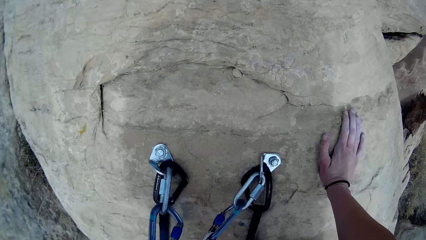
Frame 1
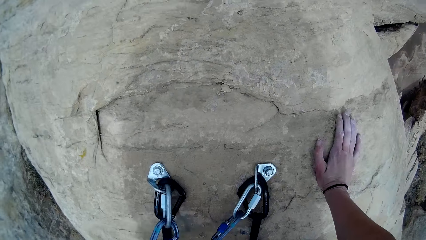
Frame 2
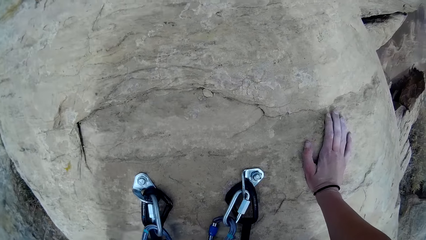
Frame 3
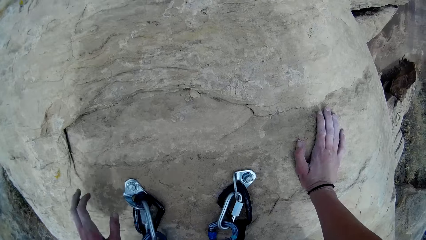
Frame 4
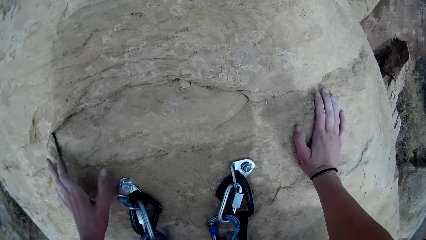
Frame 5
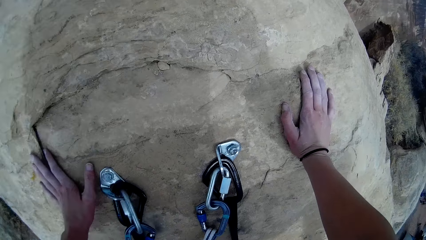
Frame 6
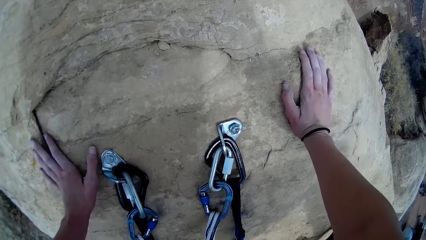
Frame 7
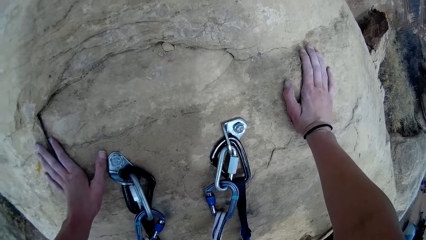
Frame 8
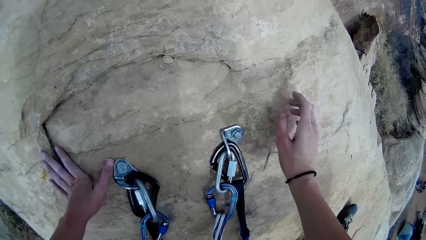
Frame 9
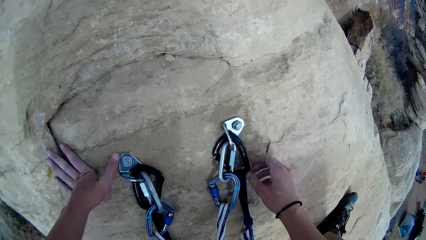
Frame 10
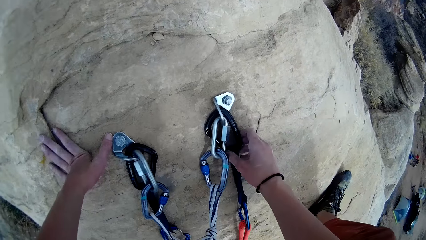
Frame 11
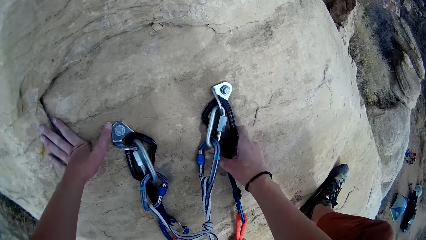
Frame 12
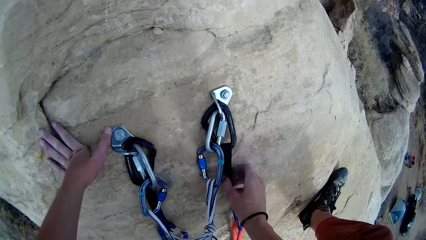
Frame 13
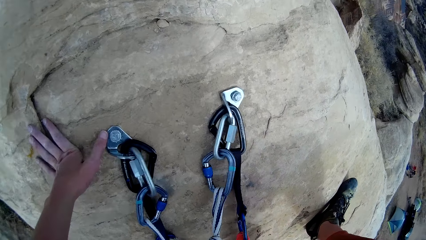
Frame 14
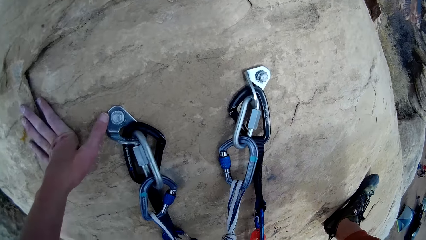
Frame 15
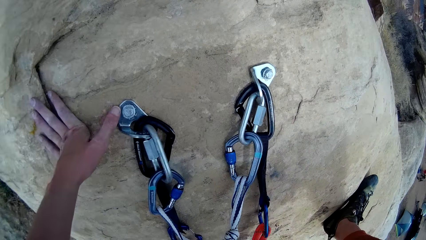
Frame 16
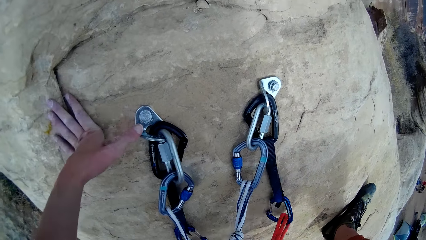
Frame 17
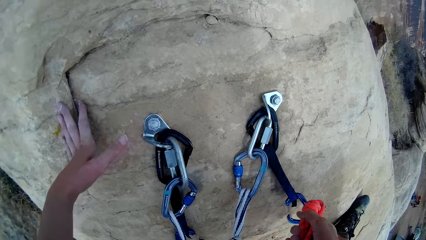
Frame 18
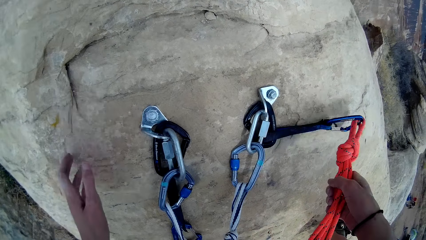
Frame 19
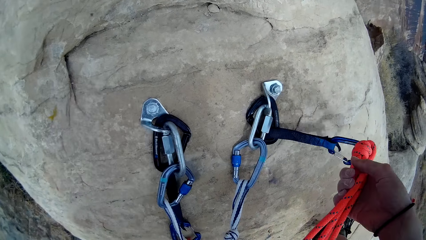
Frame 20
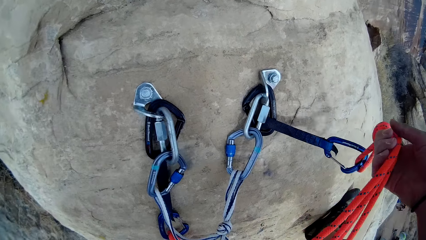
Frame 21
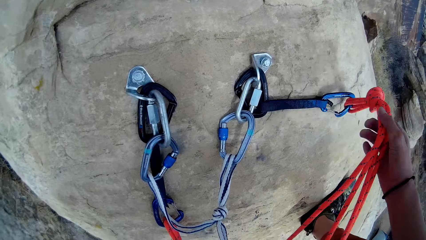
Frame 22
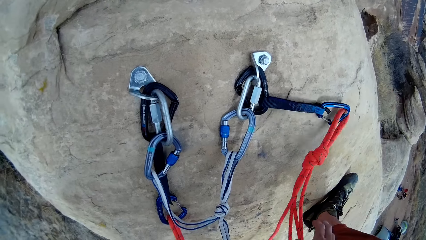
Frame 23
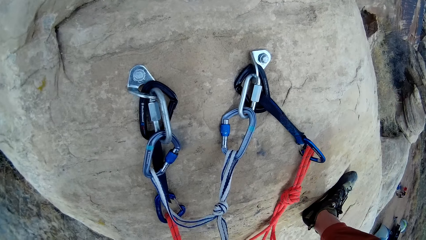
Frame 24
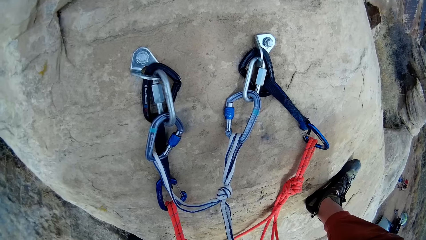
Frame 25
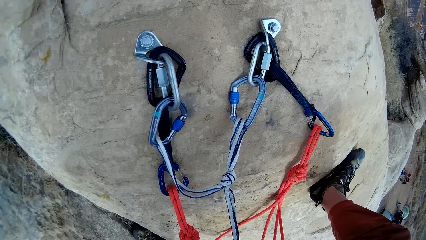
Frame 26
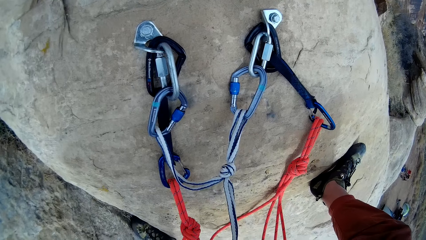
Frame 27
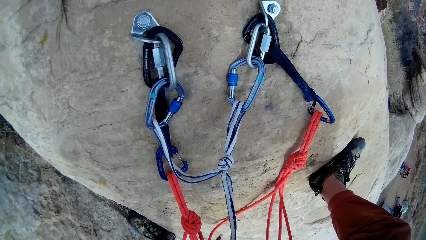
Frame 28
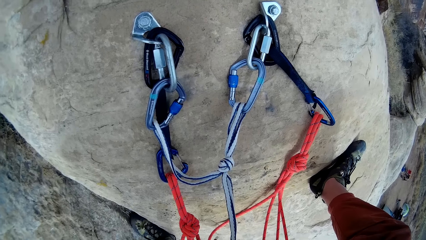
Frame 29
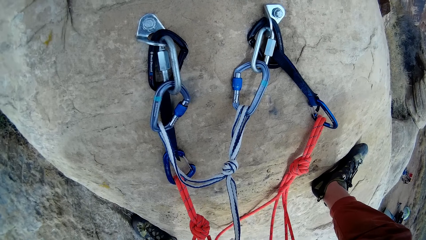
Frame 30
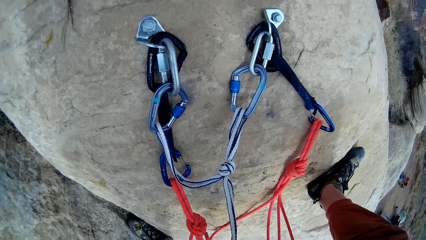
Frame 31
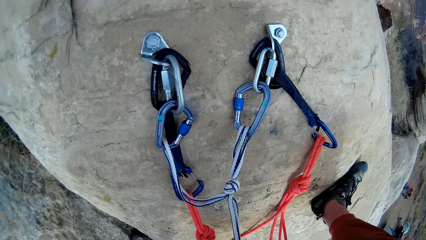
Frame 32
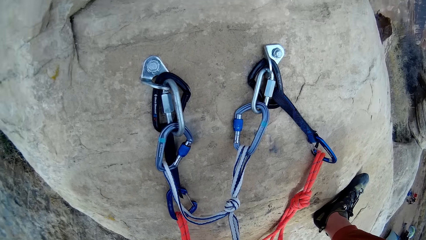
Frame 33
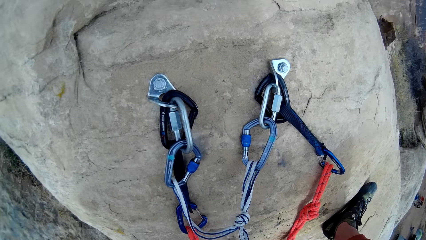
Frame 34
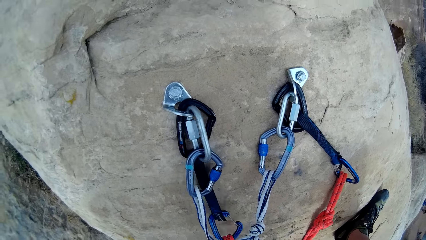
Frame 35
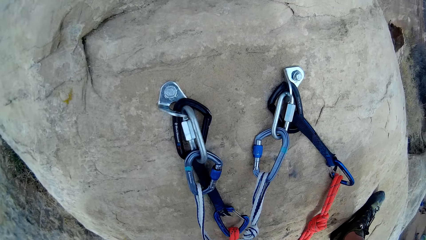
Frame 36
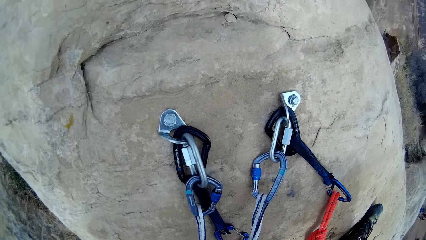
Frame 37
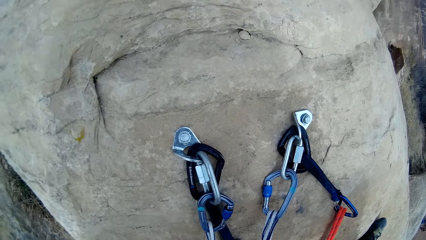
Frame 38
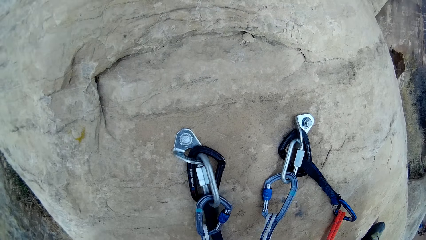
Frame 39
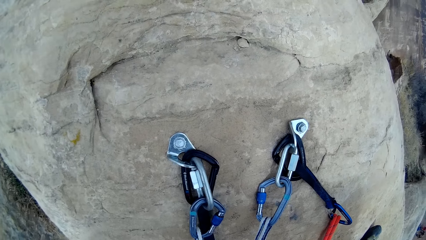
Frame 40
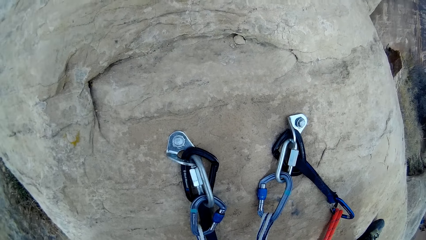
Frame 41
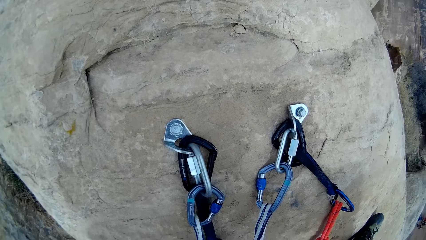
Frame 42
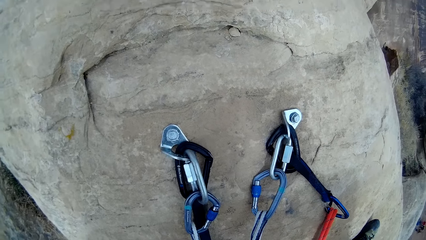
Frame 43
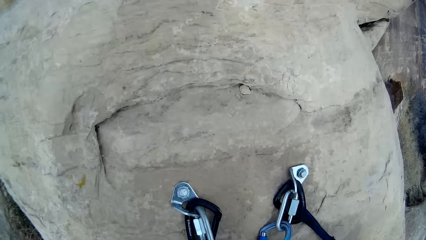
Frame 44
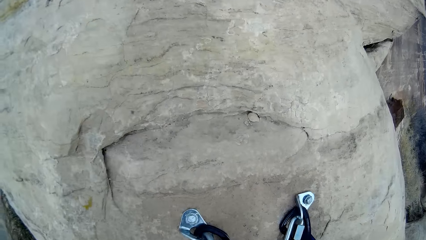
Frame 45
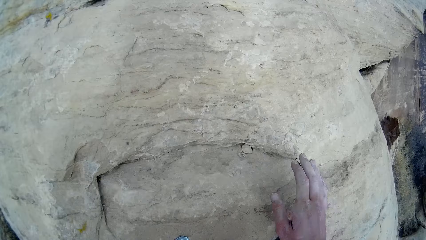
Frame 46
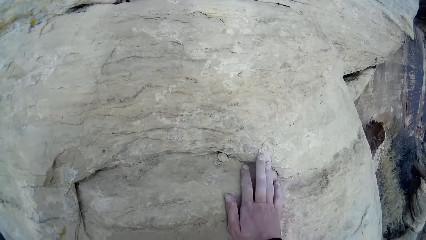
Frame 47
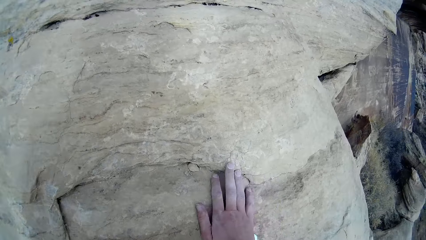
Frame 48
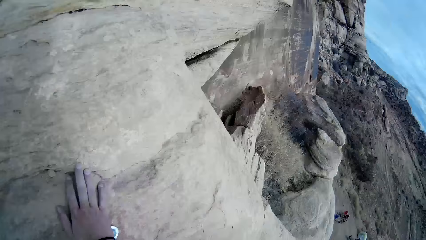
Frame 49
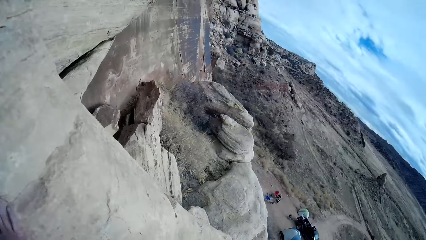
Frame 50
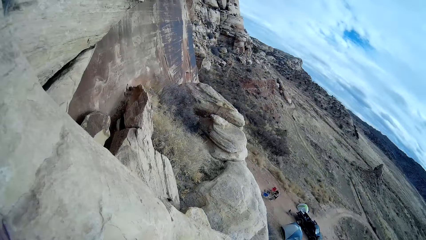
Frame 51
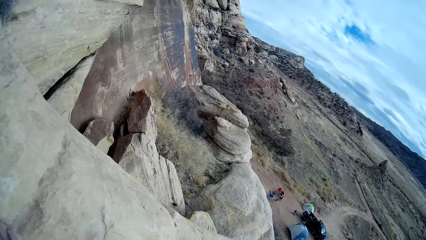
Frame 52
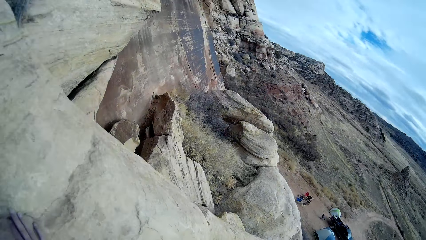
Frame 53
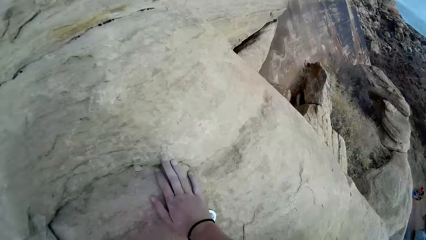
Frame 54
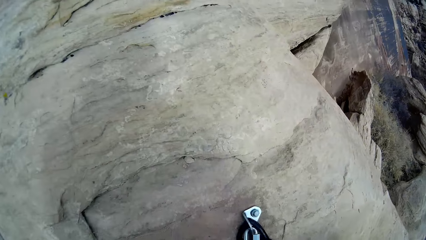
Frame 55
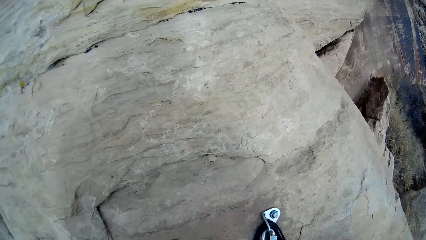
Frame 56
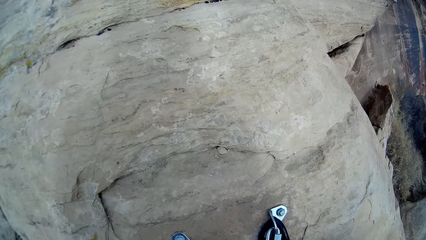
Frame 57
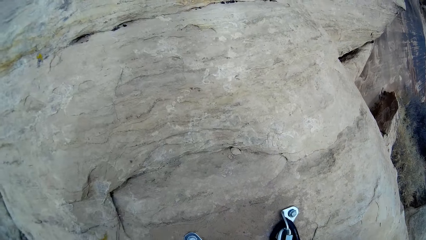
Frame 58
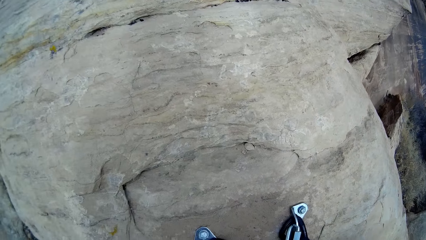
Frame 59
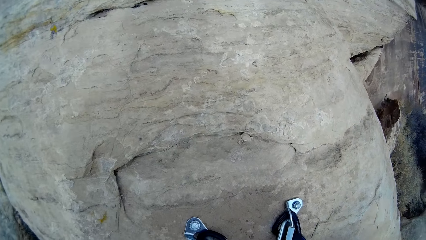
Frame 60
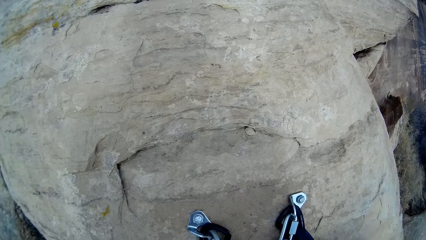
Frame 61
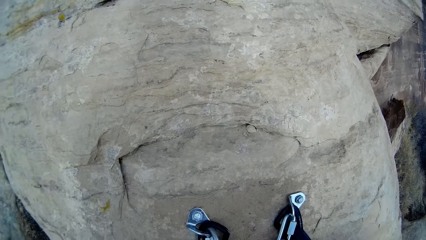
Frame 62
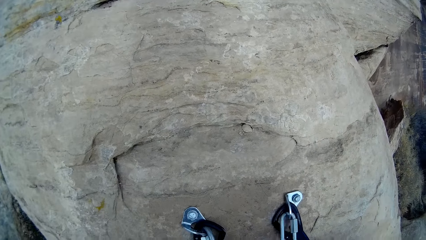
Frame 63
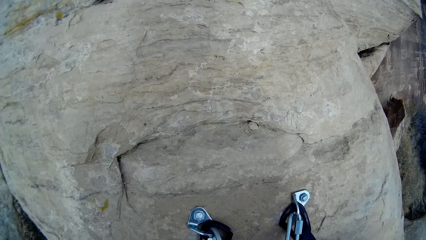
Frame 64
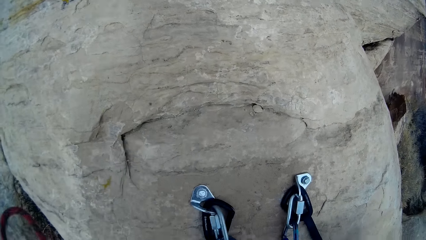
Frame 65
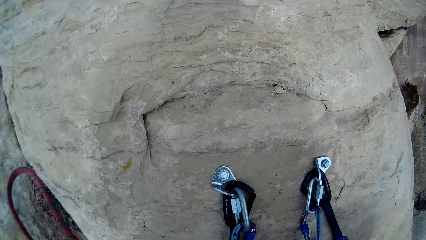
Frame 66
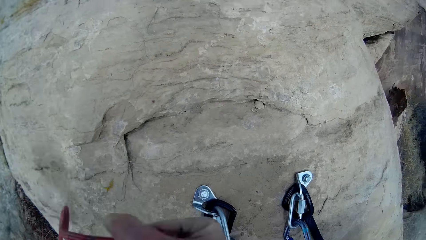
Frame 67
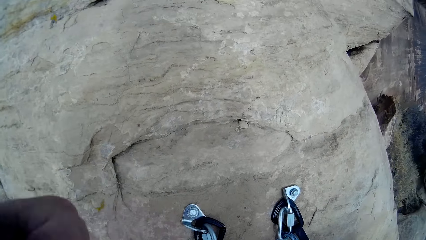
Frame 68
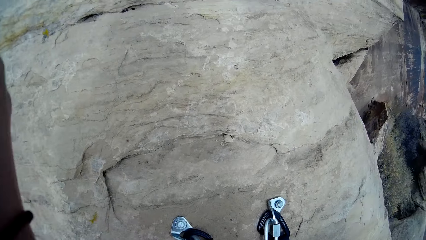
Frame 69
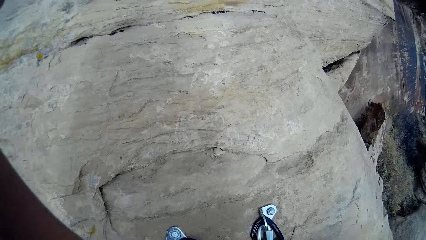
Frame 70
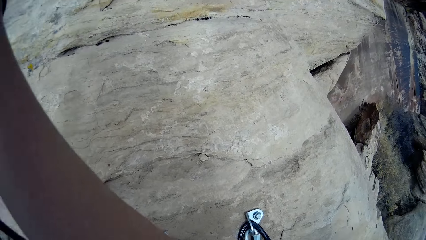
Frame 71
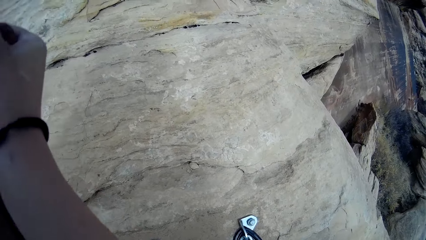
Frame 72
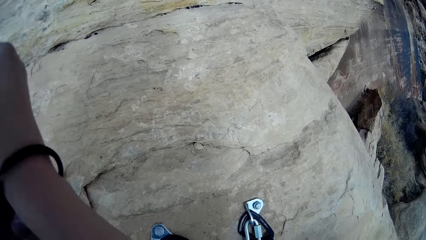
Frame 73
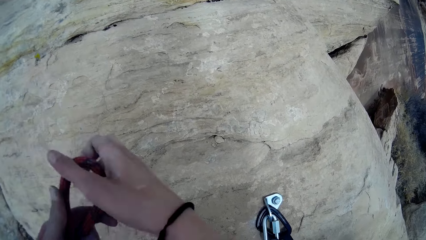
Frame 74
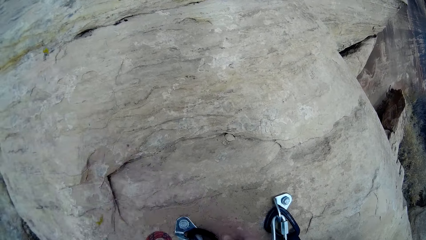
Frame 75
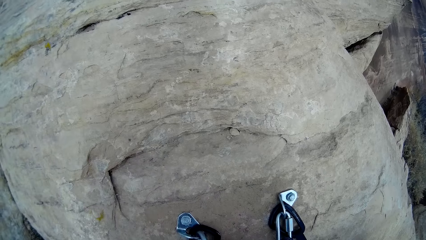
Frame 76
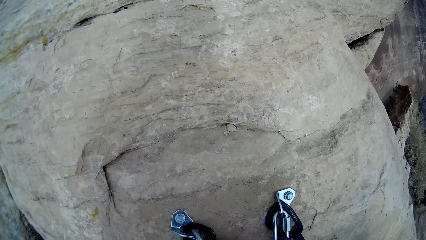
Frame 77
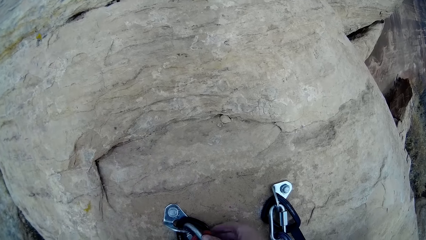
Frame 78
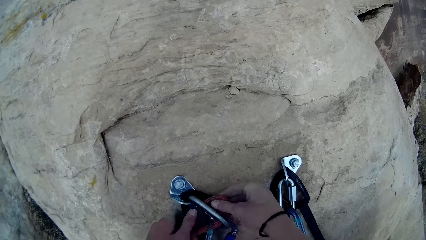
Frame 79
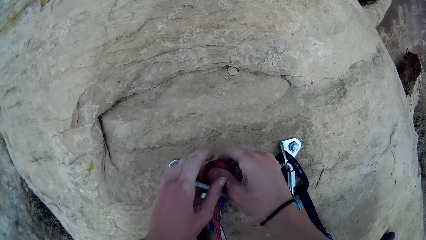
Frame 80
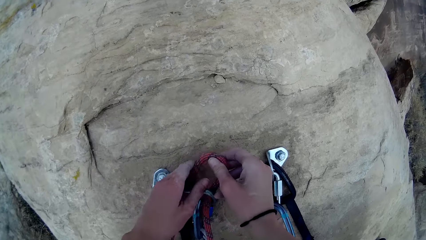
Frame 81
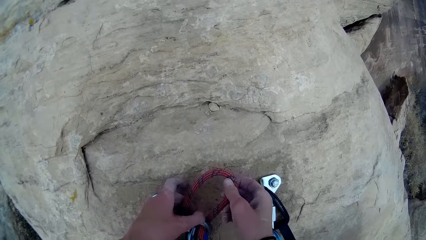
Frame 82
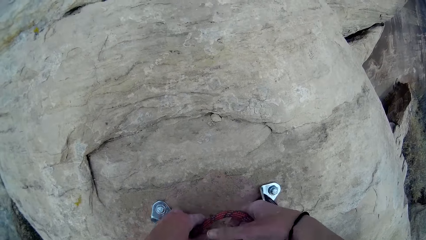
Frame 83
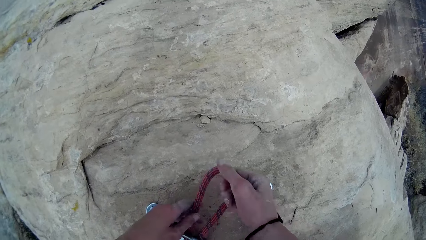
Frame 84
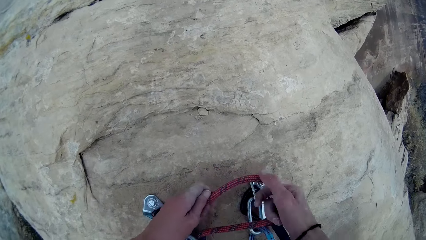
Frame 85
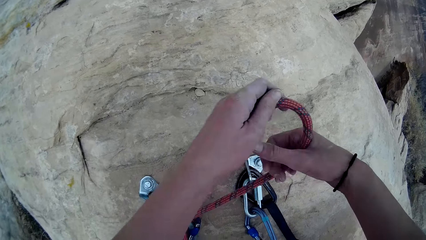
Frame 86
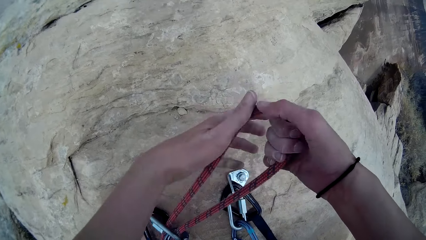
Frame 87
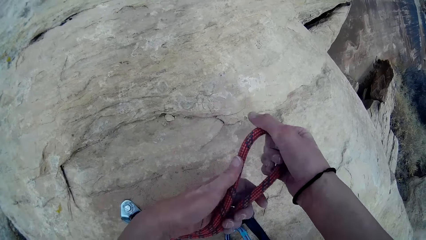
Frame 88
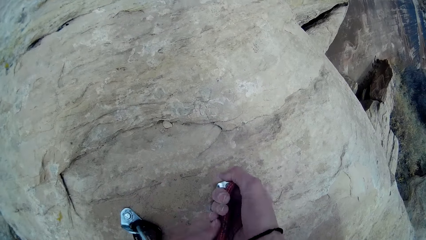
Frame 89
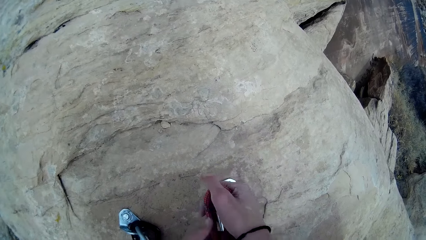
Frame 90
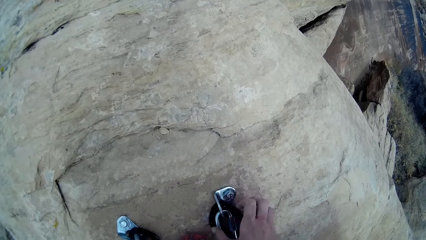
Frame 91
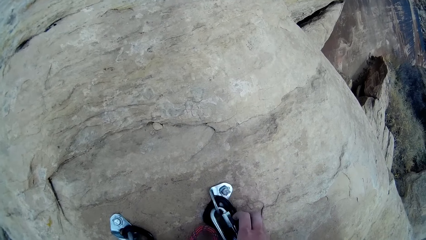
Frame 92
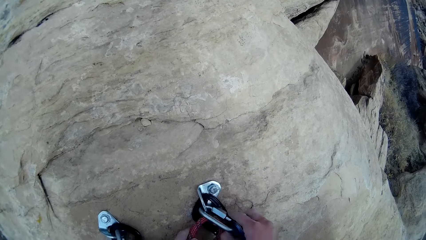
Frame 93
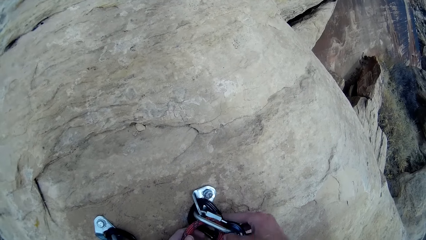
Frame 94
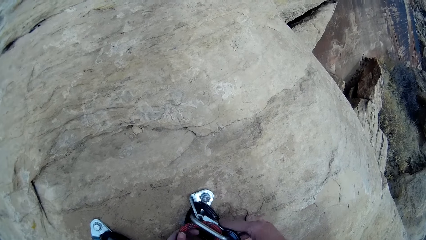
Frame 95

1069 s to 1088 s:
The camera wearer holds a rock. He holds the rock with both hands. He pulls his hand off the rock. He holds a locking carabiner. He pulls his hand off the locking carabiner. He picks up a rope. He pulls his hand off the rock. He lifts the rope and drops the rope on the rock. He holds the rock. He looks around the field. He looks at the rock. He pulls the rope. He ties the rope on the locking carabiner. He puts the rope through the carabiner. He pulls the rope.
